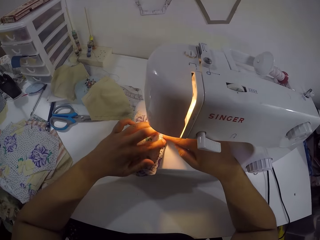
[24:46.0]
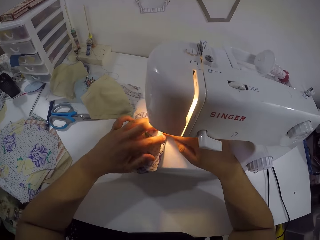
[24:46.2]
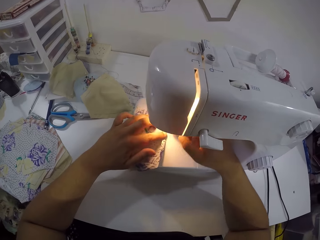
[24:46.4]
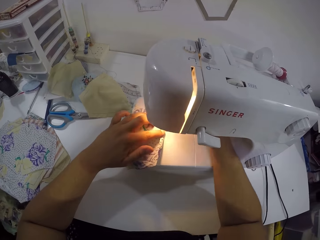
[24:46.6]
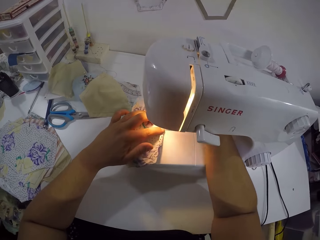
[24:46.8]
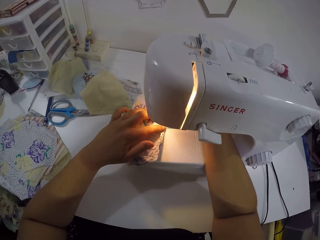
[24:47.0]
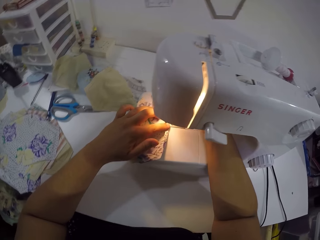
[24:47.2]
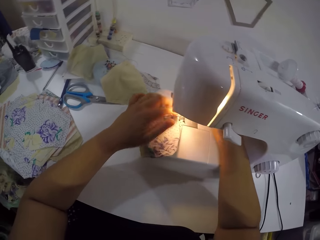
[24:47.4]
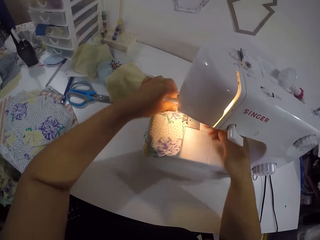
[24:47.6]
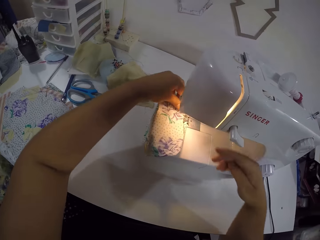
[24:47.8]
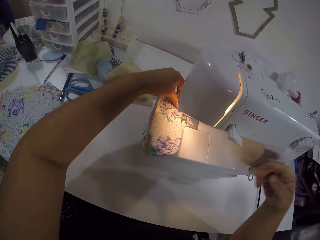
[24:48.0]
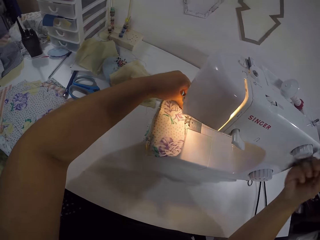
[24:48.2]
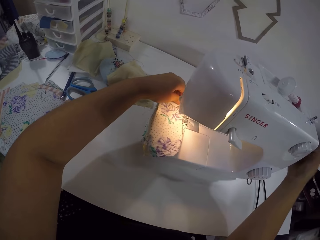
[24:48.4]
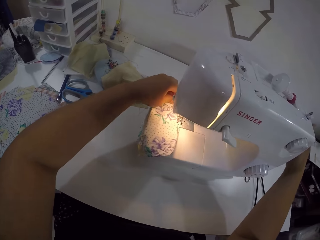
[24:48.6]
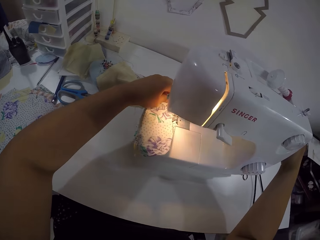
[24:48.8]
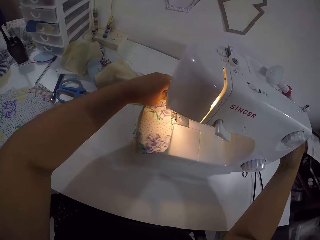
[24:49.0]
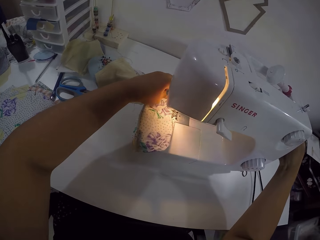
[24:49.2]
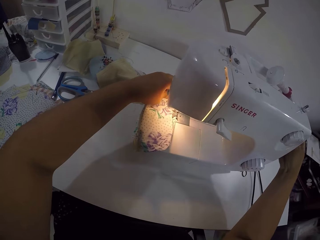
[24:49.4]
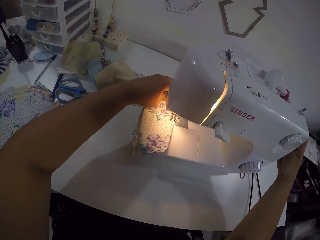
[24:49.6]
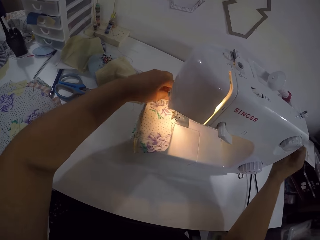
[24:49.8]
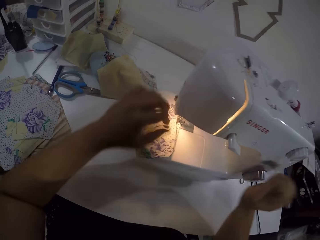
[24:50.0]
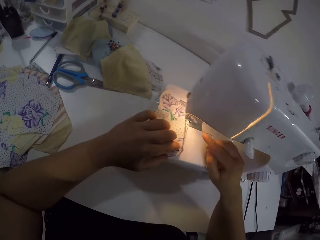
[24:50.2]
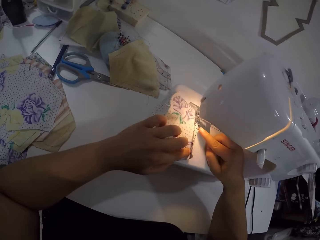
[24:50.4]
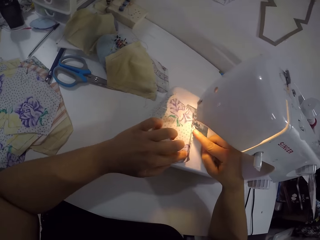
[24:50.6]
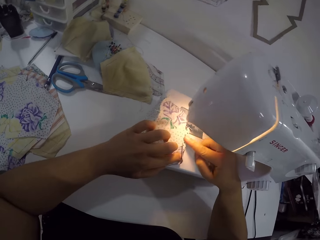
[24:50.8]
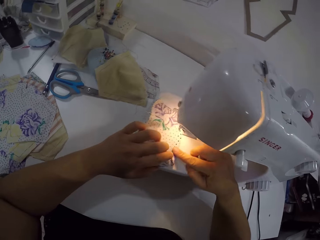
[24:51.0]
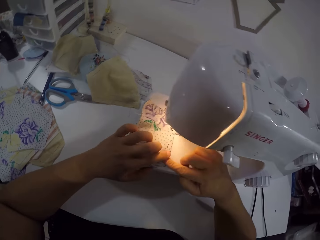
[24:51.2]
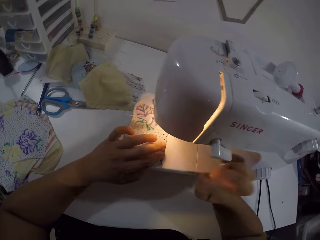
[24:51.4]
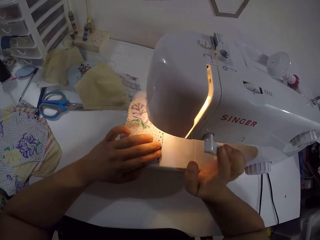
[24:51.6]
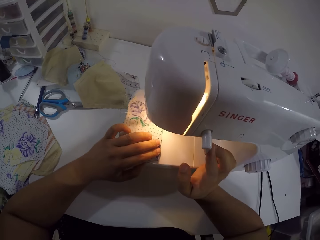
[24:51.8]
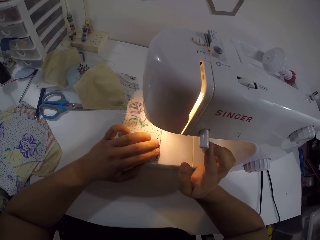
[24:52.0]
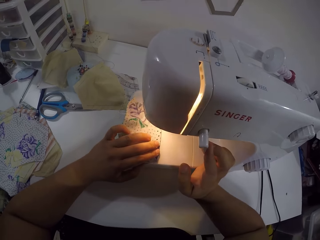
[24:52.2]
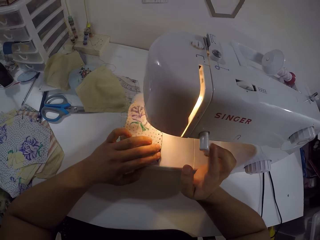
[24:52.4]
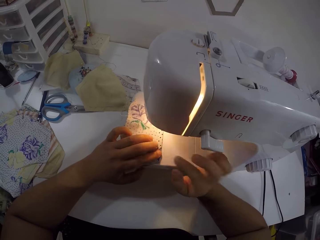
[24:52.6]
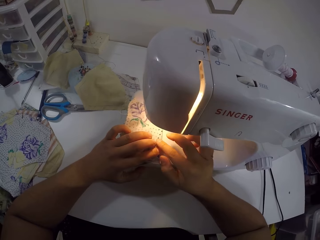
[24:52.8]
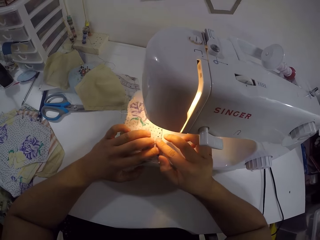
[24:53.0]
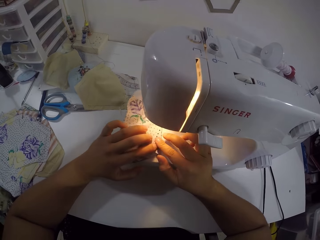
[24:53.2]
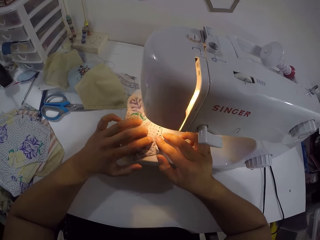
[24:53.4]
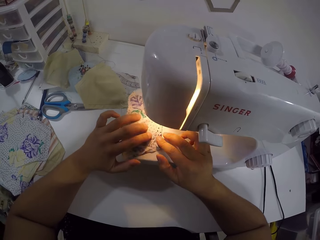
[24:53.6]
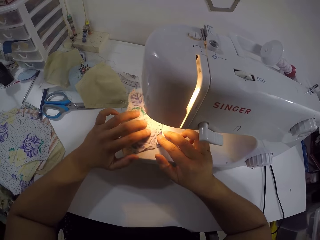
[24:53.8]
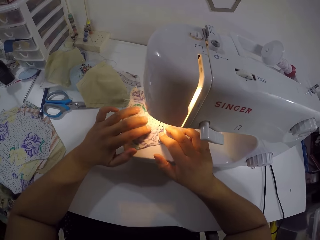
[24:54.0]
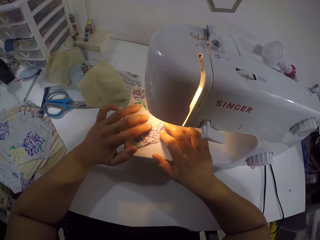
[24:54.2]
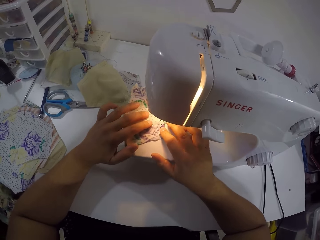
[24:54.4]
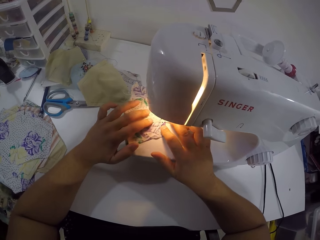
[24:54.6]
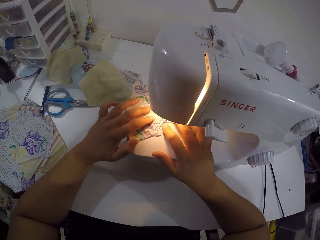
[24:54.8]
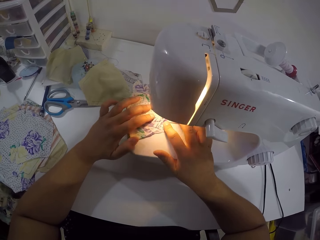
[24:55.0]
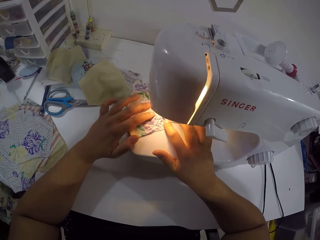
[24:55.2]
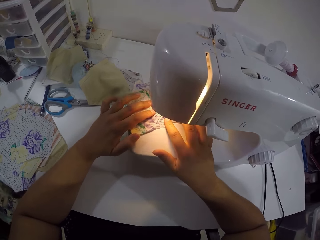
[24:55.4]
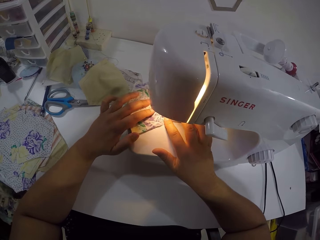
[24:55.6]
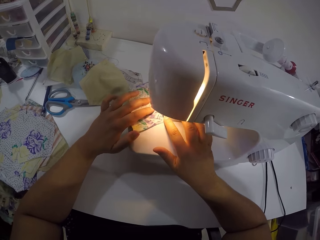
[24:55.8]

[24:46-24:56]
The camera wearer moves the fabric to the foot presser of the sewing machine with her left hand. She sews the piece of cloth. She operates the presser lifter of the sewing machine with her right hand. She turns the pulley of the sewing machine with her right hand. She holds the fabric on the bed of the machine with her left hand. She straightens the folded end of the fabric with her right index finger. She turns the reverse lever of the sewing machine with her right hand. She sews the fabric with the sewing machine with her left hand.

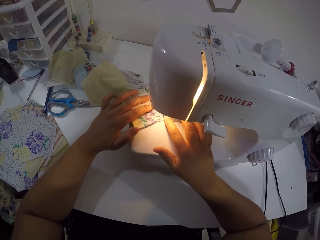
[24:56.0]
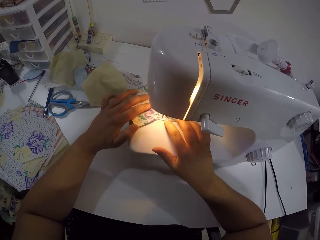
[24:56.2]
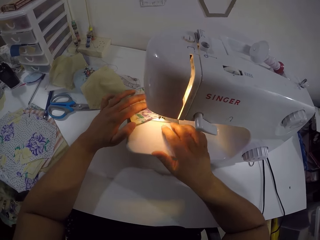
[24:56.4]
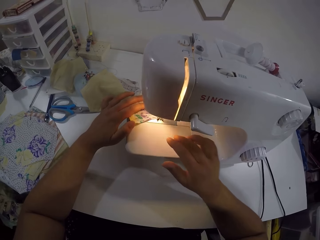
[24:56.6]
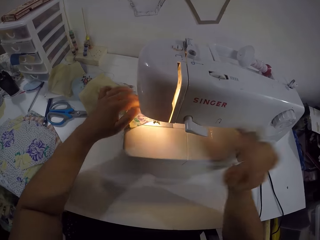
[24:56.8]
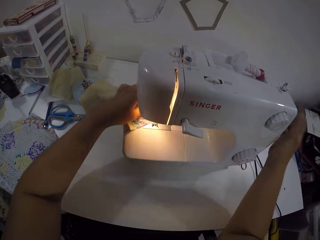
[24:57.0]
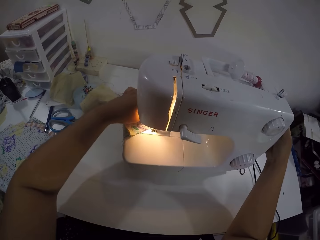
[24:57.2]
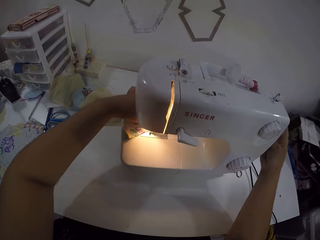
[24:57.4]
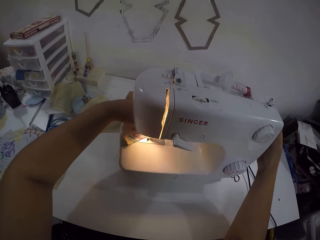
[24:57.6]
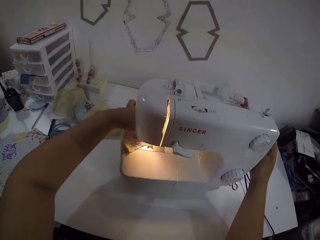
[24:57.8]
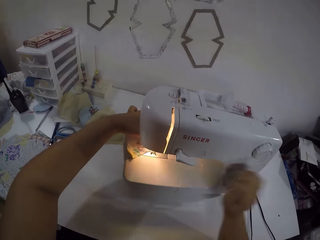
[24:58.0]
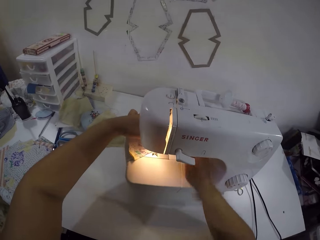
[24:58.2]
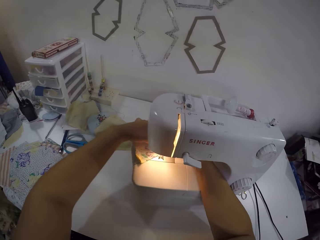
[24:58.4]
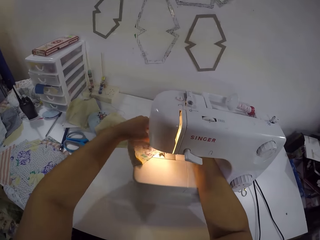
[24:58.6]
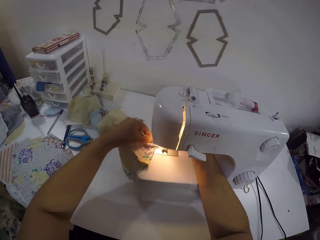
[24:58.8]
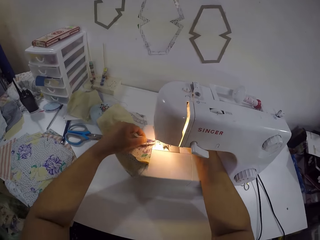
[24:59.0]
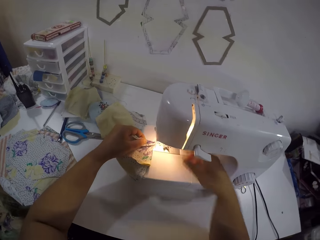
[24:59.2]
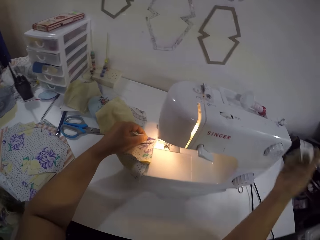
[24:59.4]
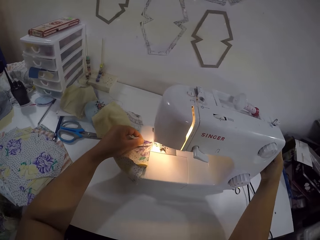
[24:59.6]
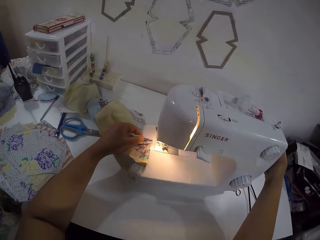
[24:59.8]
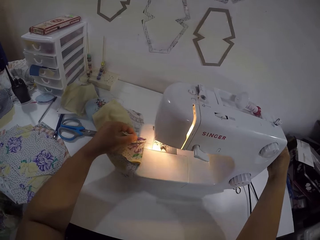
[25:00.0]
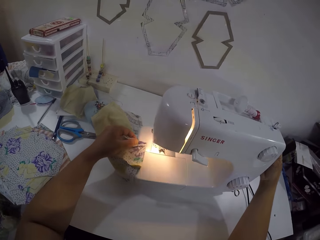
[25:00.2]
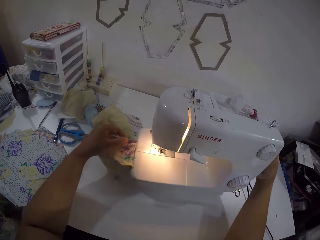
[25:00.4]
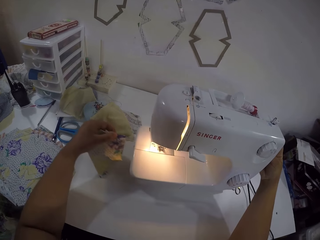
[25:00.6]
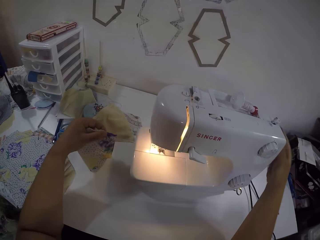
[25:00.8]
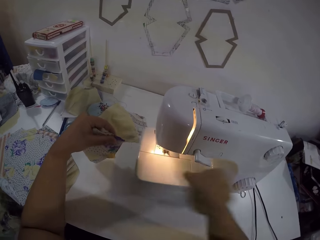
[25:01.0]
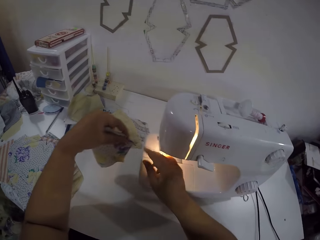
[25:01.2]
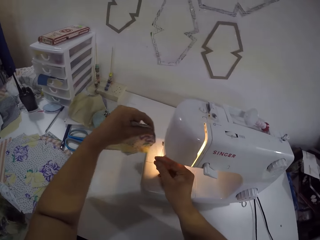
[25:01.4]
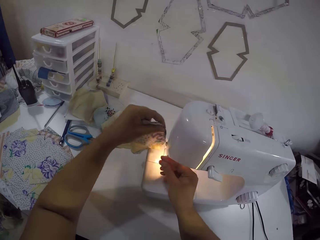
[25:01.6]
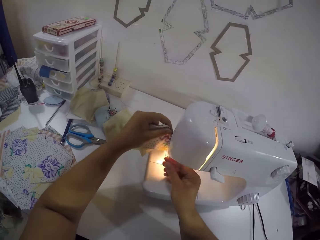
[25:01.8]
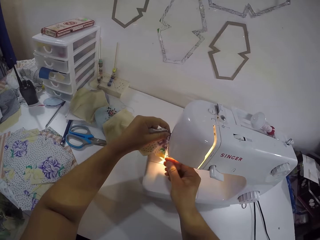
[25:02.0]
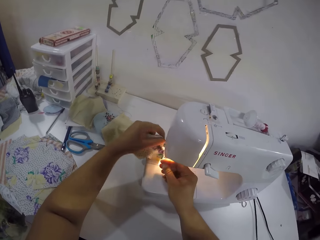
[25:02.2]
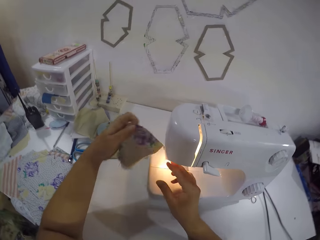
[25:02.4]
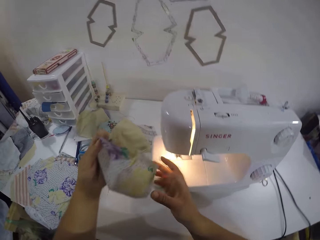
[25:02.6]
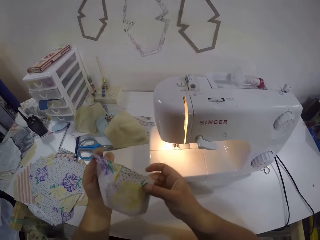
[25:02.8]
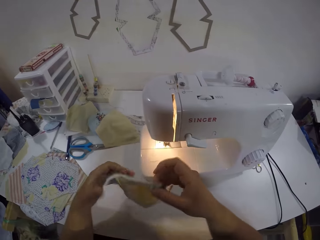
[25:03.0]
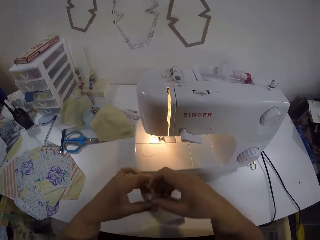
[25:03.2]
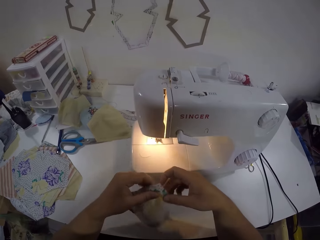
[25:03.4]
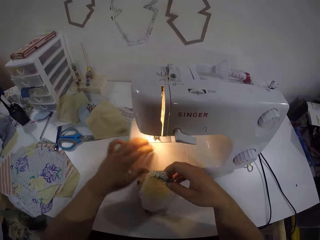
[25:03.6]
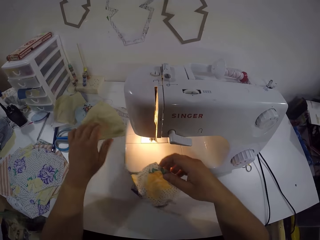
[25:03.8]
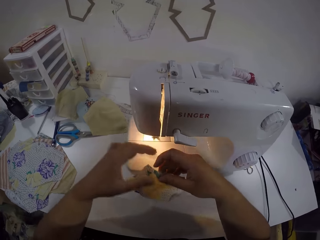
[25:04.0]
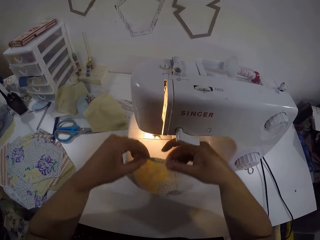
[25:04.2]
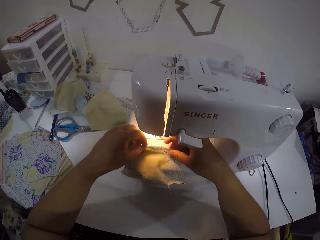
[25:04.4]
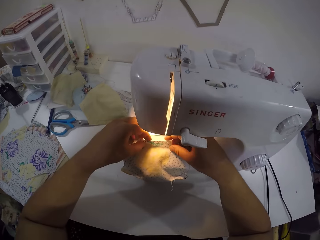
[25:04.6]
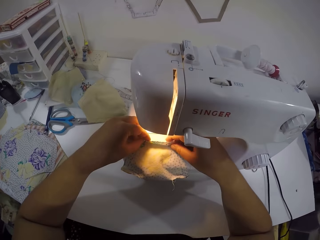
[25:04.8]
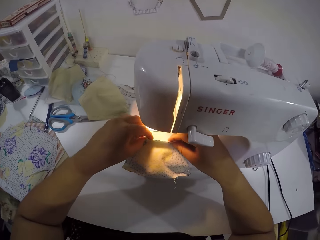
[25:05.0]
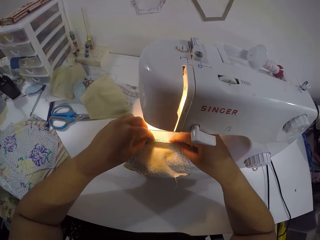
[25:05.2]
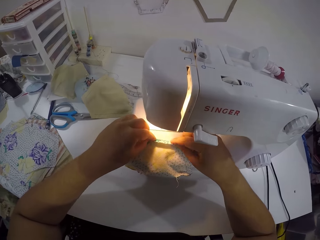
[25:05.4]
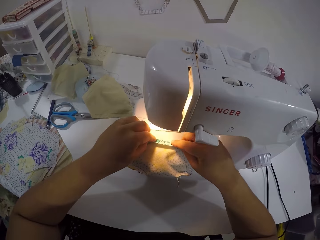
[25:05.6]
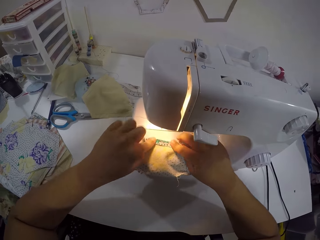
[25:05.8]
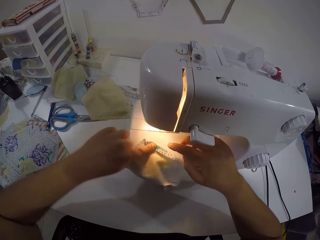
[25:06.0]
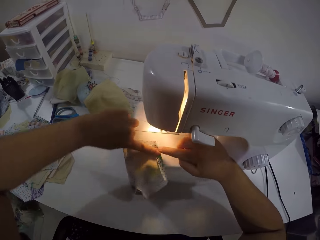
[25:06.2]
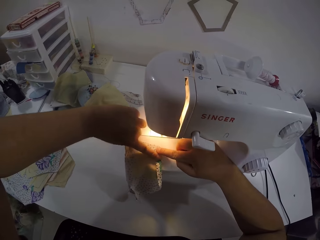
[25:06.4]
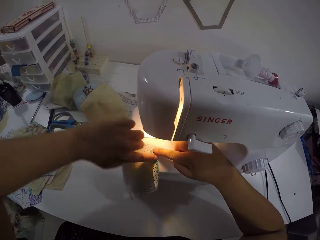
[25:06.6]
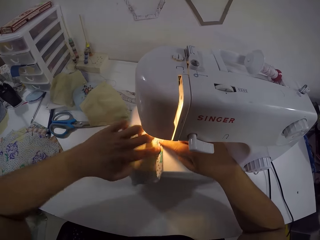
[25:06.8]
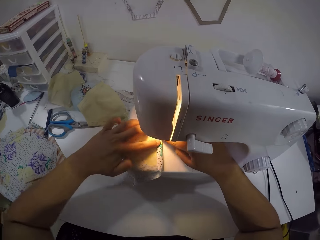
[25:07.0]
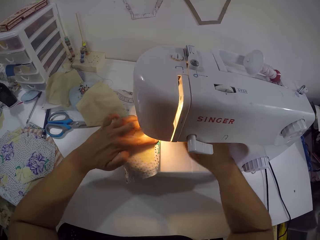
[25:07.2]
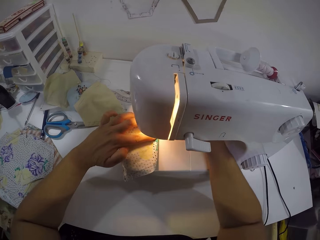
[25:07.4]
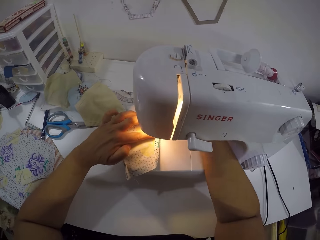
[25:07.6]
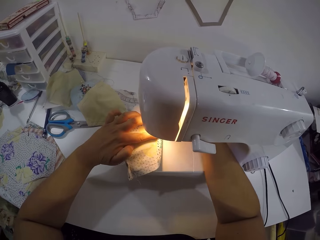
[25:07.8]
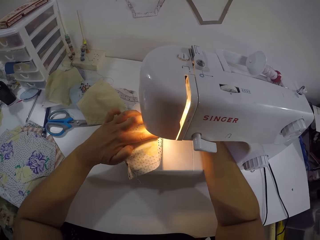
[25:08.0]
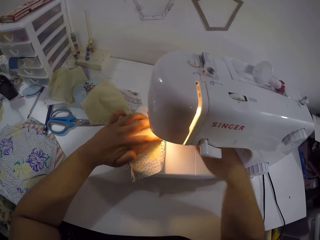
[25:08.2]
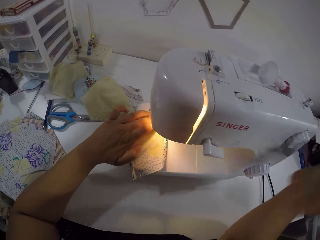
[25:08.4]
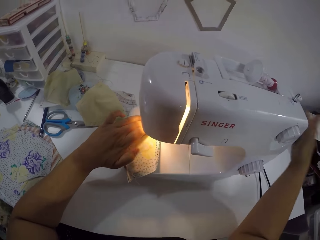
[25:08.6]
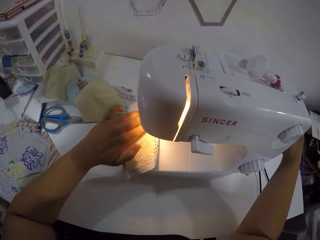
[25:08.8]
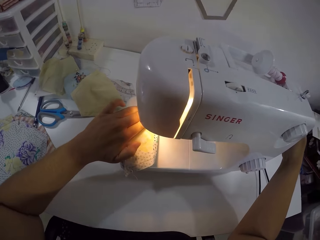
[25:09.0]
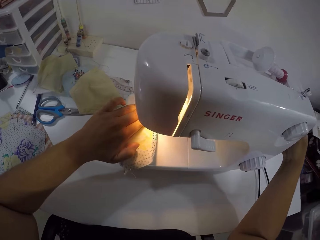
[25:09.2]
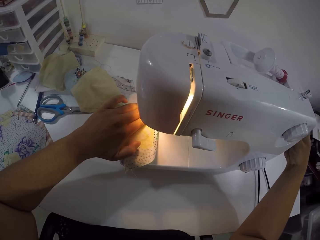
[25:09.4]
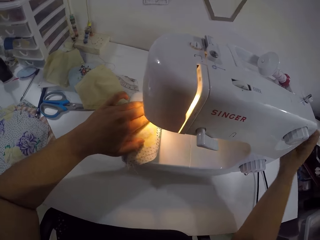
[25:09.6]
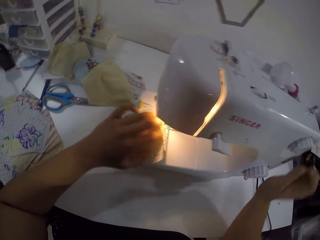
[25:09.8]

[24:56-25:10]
The camera wearer turns the pulley of the sewing machine with her right hand. She holds the fabric on the bed of the machine with her left hand. She puts off the sewing machine. She operates the presser lifter of the sewing machine with her right hand. She turns the pulley of the sewing machine with her right hand. She drags the thread out of the sewing machine with her left hand. She holds the thread with her right hand. She cuts the thread attached to the fabric on the sewing machine with both hands. She holds the piece of cloth. She places the fabric on the bed of the sewing machine with both hands. She folds one end of the fabric with both hands. She turns the fabric on the bed of the sewing machine with her left hand. She operates the presser lifter of the sewing machine with her right hand. She sews the piece of cloth. She turns the pulley of the sewing machine with her right hand.
